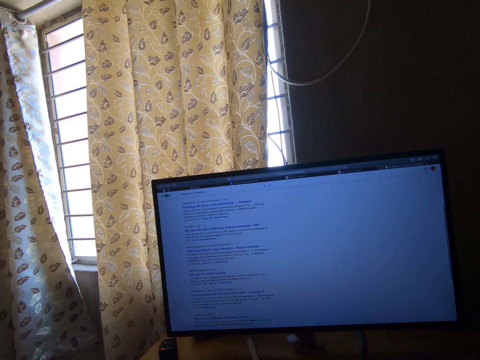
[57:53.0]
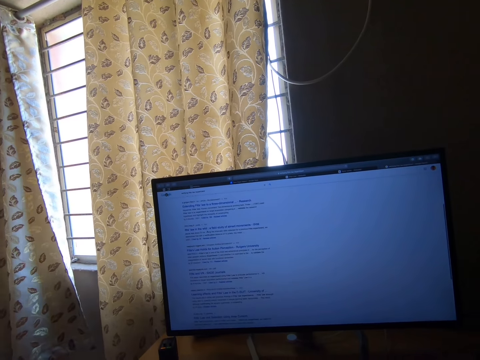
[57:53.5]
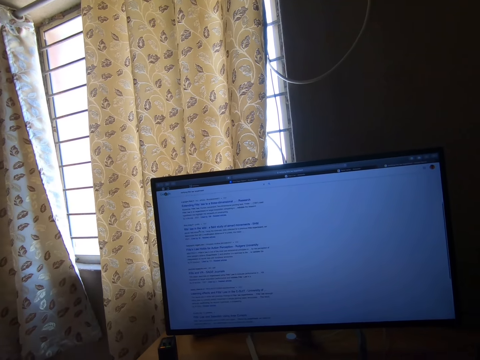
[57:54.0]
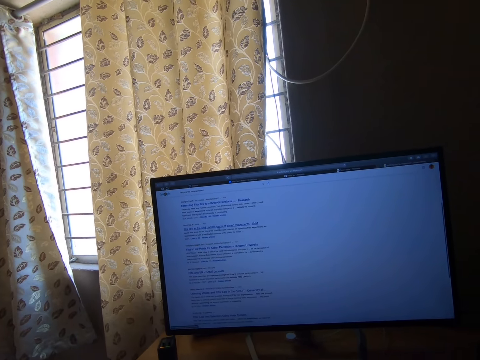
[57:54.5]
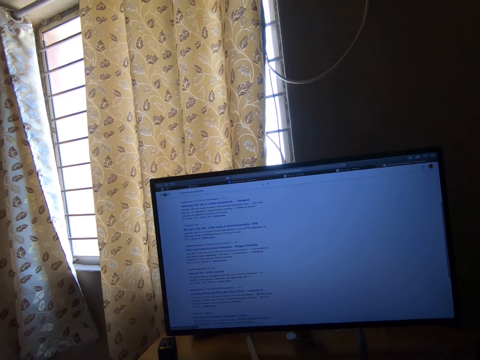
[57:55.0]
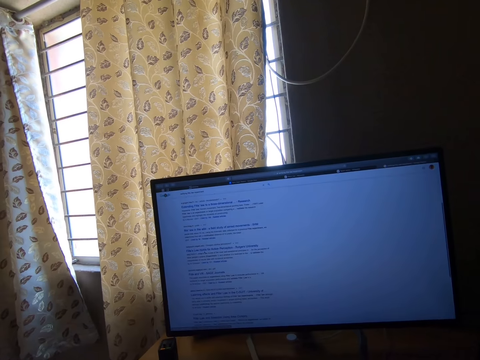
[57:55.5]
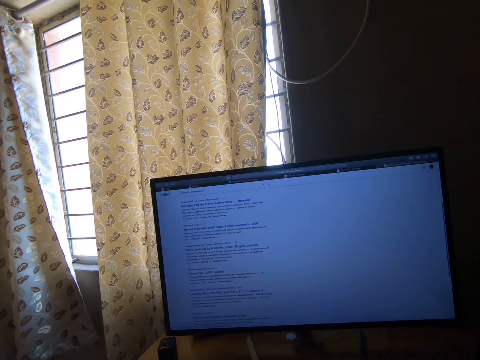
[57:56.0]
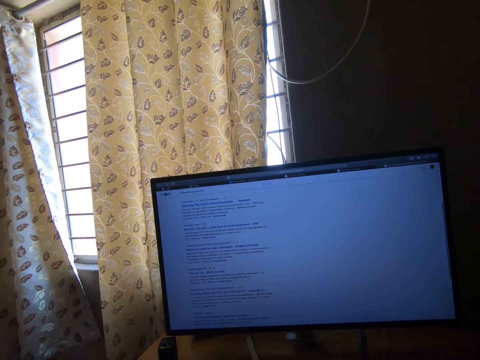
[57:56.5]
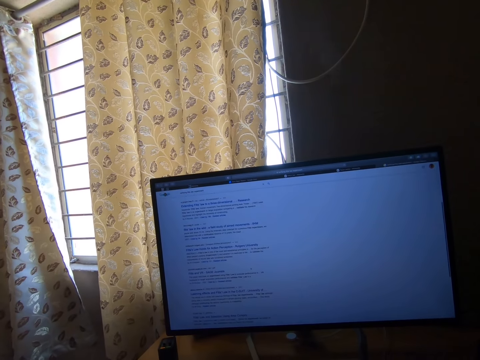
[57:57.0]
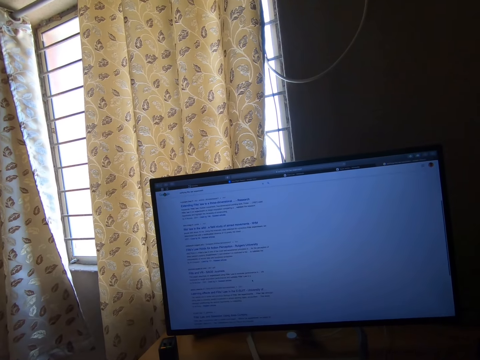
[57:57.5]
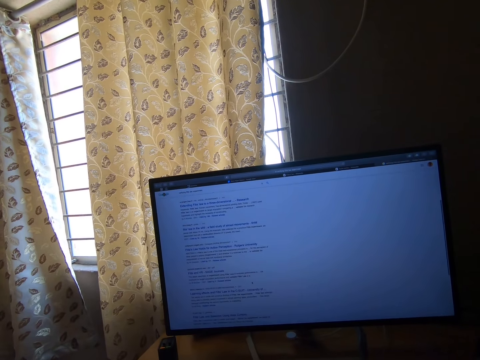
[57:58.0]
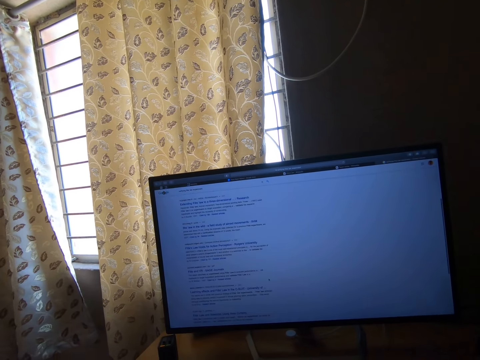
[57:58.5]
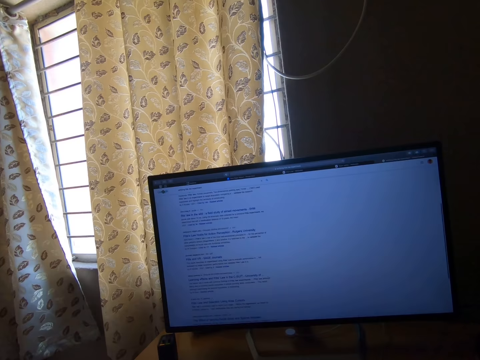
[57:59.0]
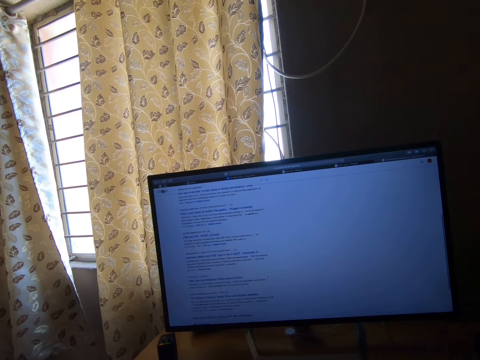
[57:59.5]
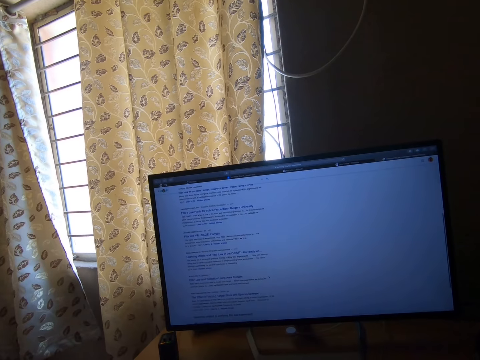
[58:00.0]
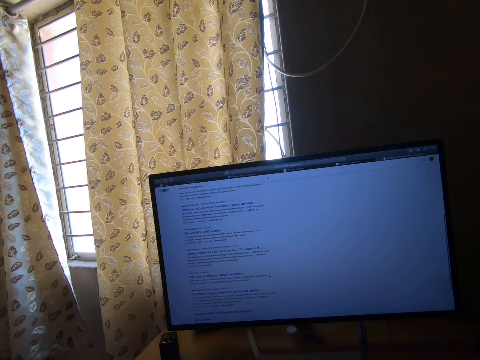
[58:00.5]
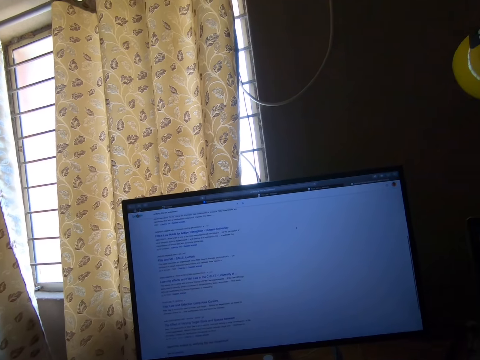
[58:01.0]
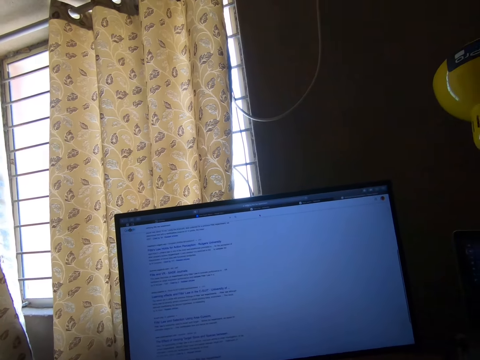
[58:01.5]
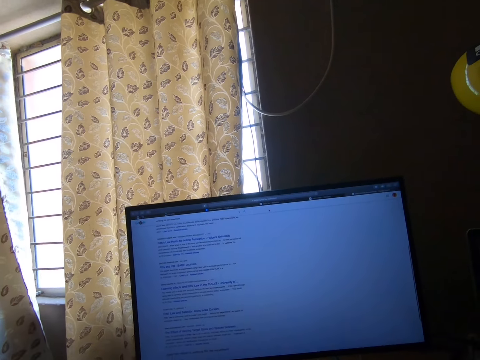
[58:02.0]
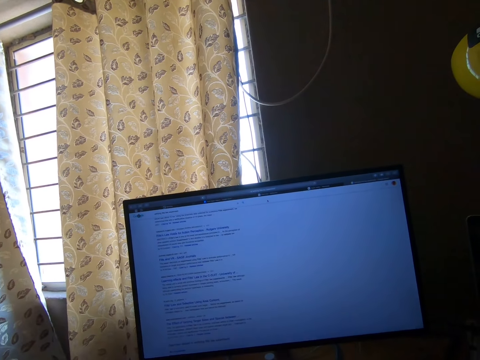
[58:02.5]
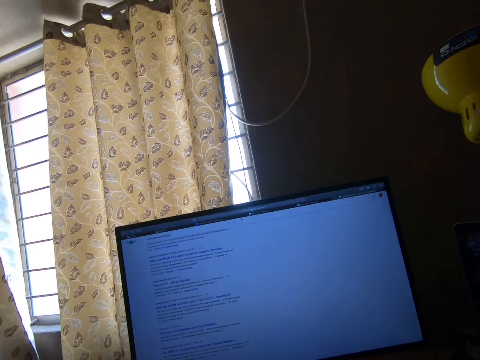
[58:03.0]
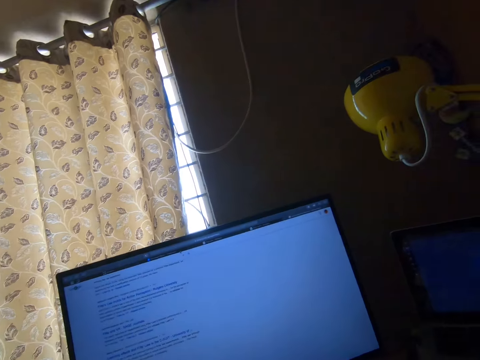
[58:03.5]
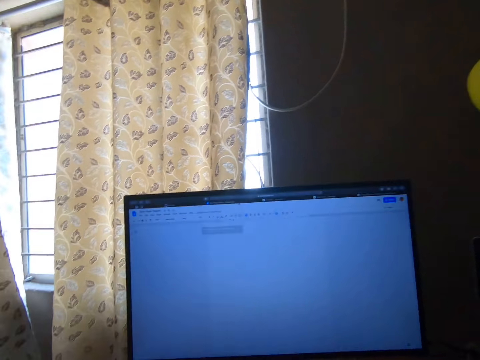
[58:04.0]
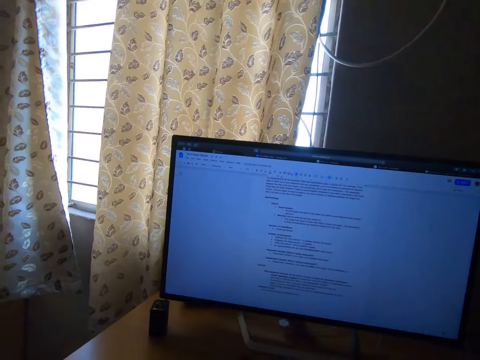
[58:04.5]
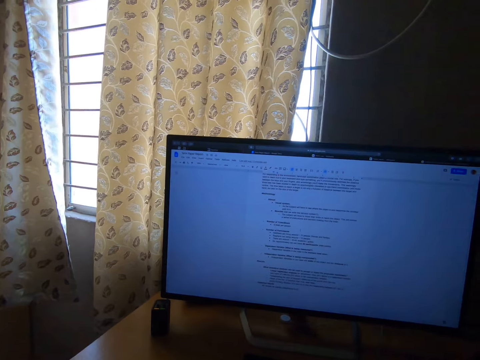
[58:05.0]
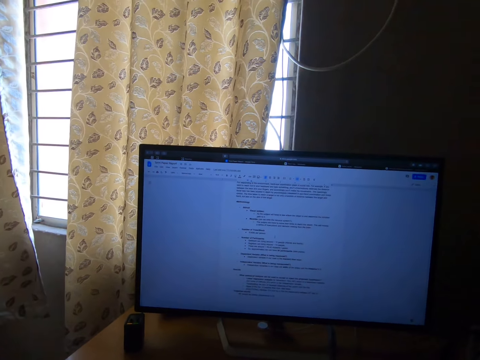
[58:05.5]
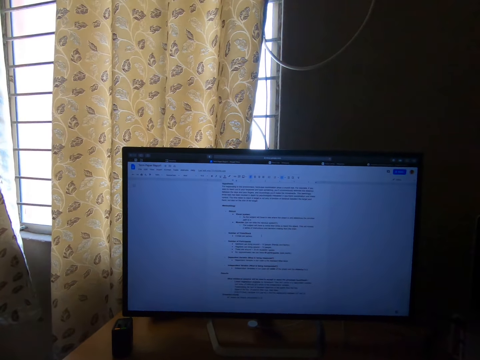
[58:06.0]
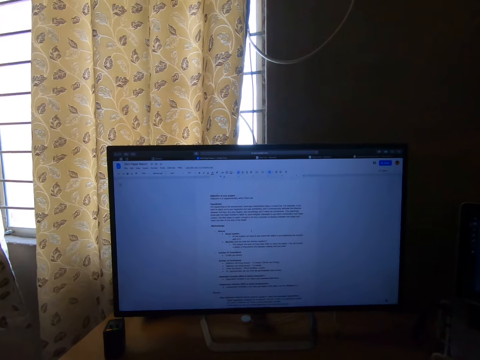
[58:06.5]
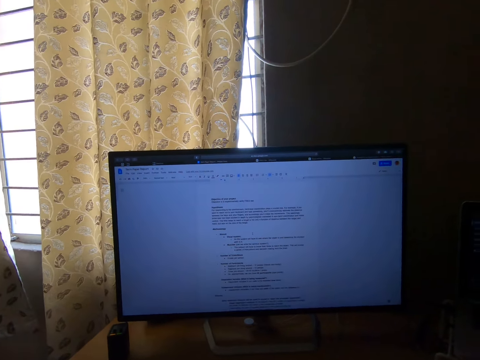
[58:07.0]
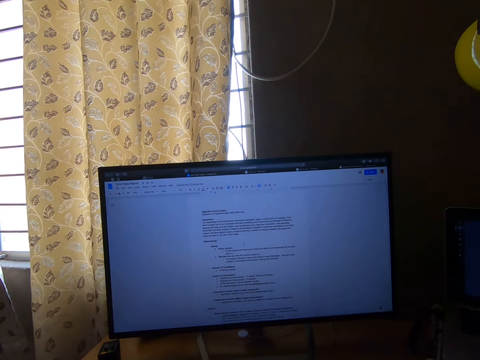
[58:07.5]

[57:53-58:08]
The camera wearer stares at the monitor. They operate a screen. They stare at the monitor. They operate the screen.

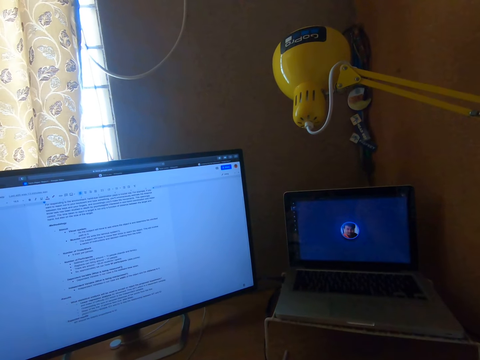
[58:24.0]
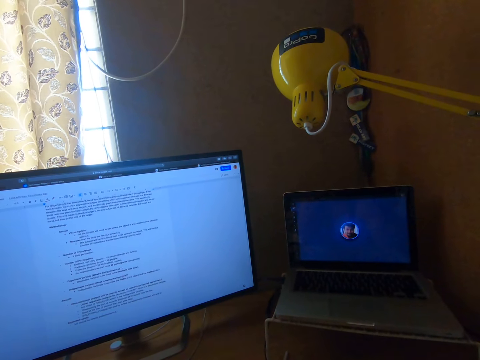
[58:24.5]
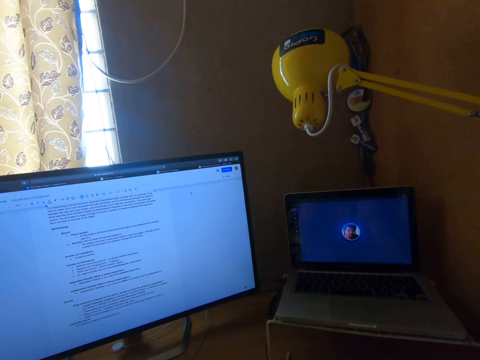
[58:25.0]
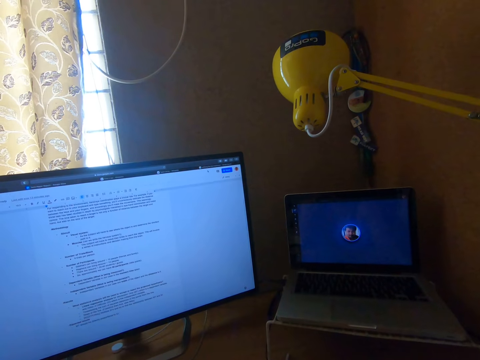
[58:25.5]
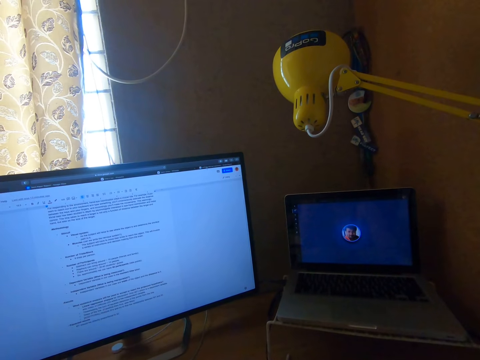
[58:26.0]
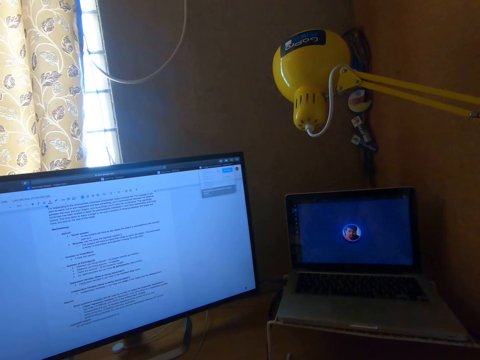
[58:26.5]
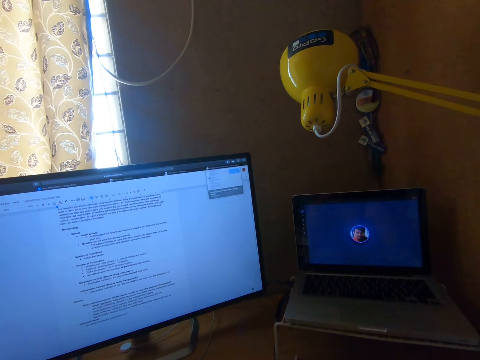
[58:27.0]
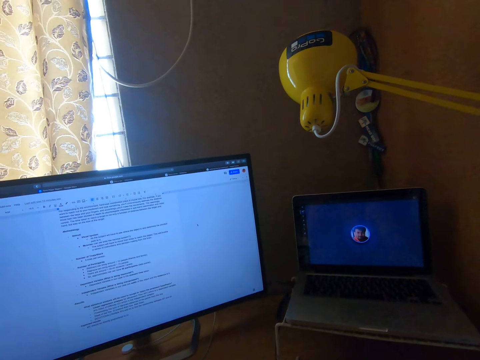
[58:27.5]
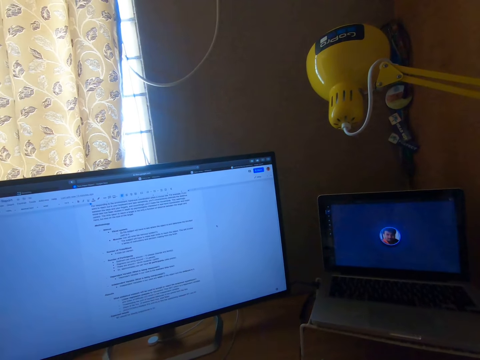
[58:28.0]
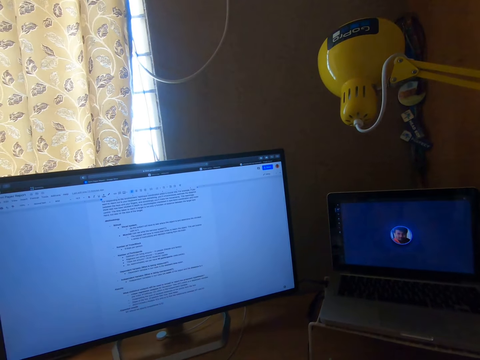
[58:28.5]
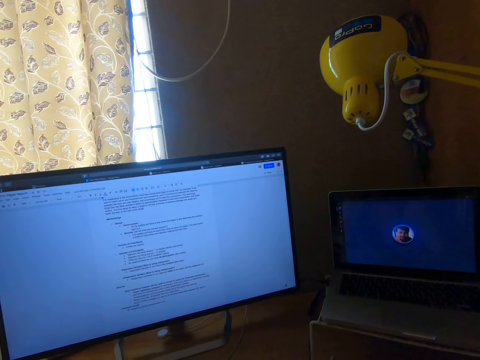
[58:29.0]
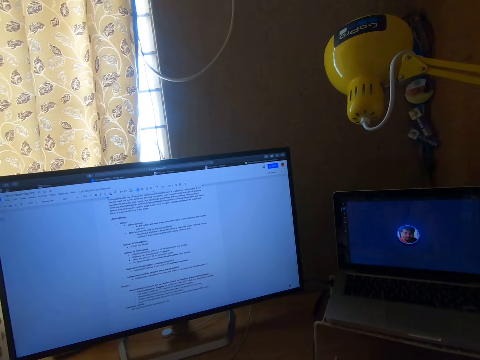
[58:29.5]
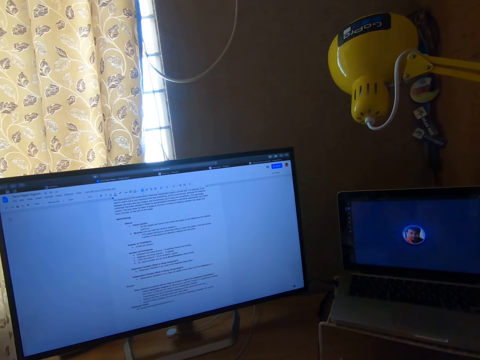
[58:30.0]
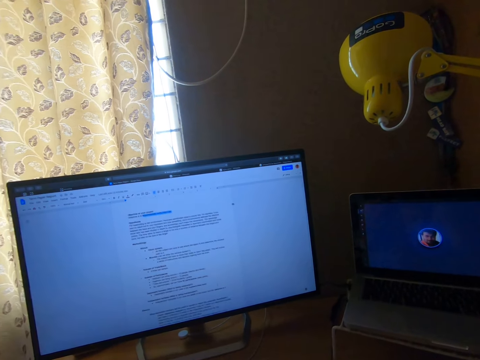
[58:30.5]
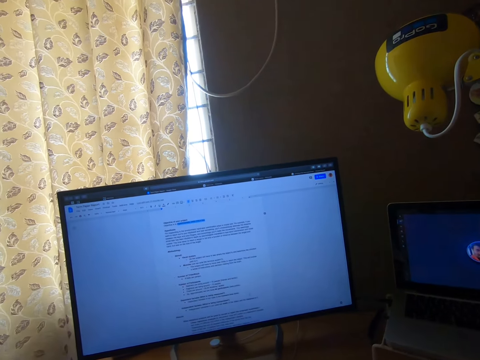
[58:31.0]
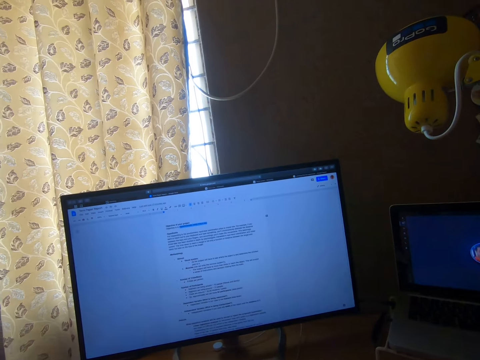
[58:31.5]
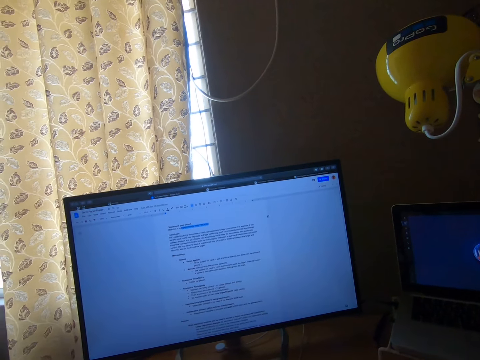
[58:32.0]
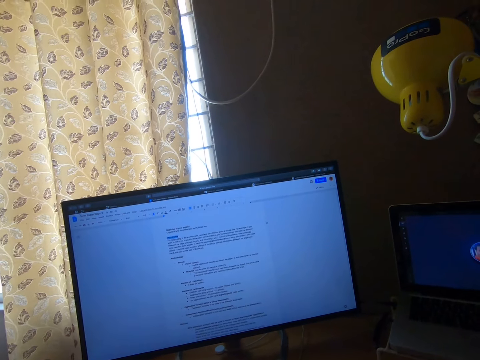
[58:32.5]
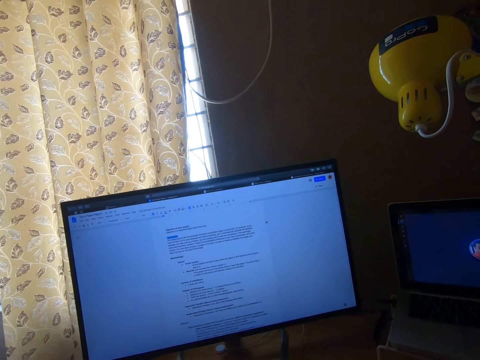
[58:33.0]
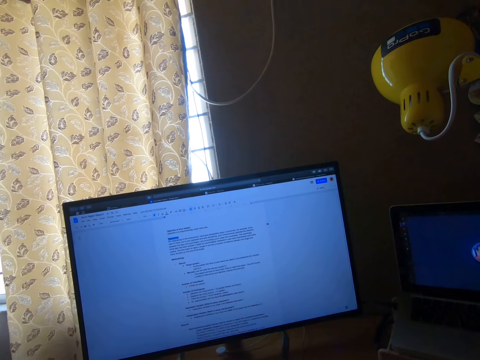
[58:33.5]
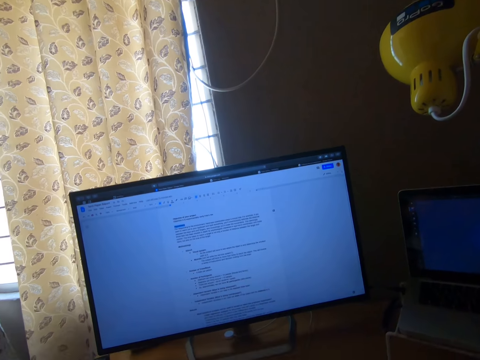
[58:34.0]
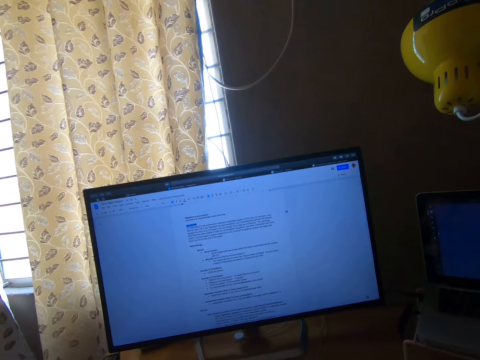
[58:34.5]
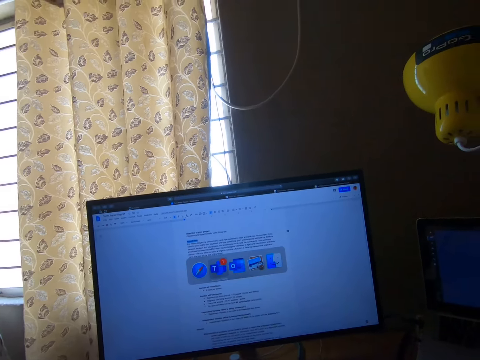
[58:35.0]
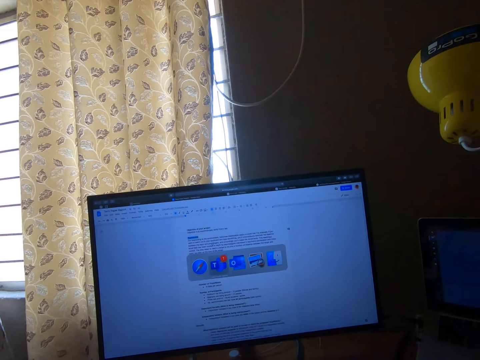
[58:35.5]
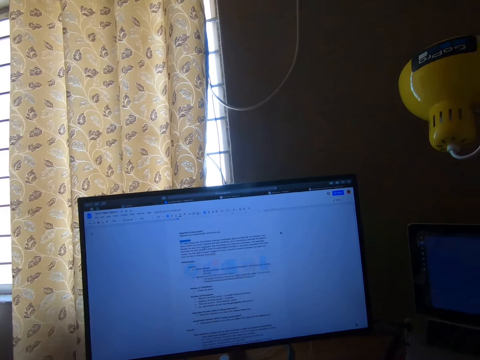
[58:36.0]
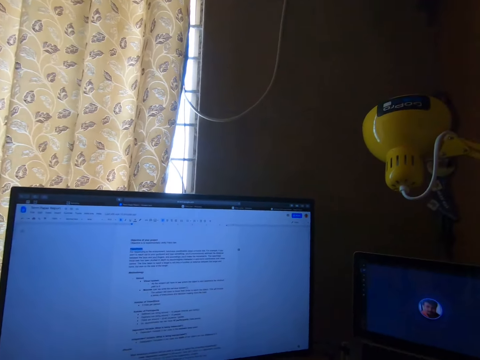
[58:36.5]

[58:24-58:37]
The camera wearer operates a screen. They stare at a laptop. They stare at the monitor. They click the mouse.
